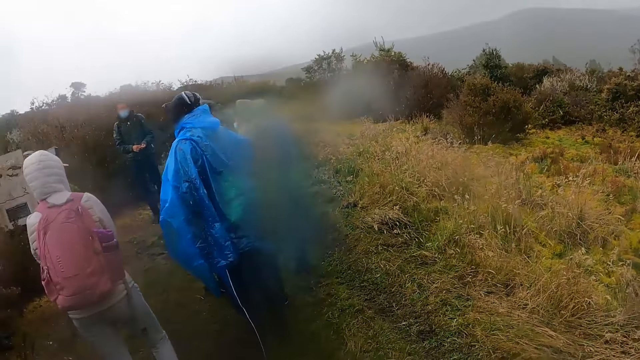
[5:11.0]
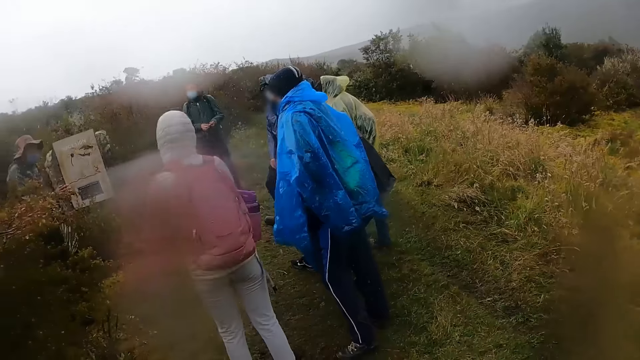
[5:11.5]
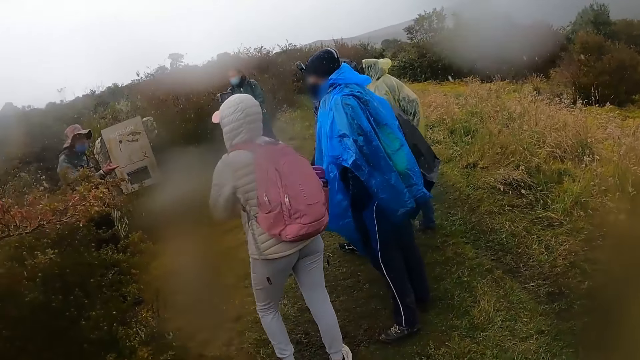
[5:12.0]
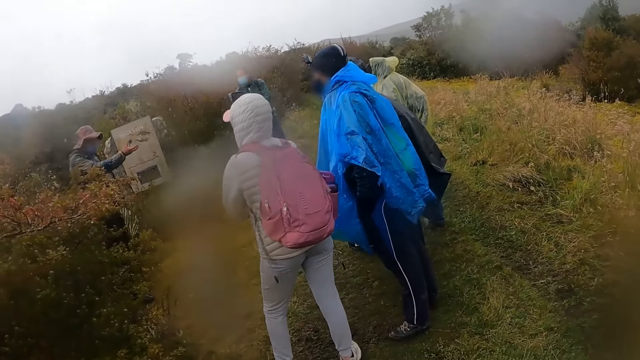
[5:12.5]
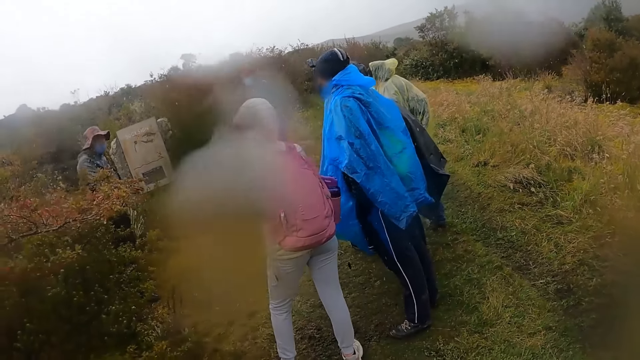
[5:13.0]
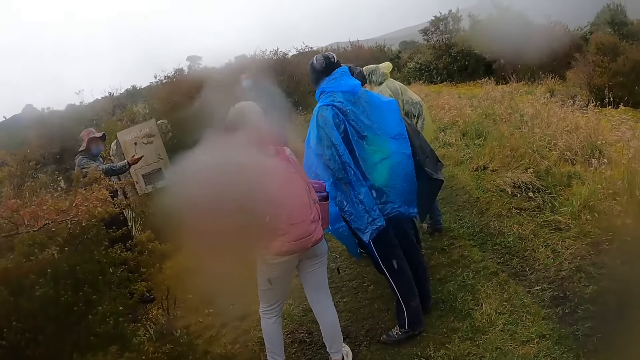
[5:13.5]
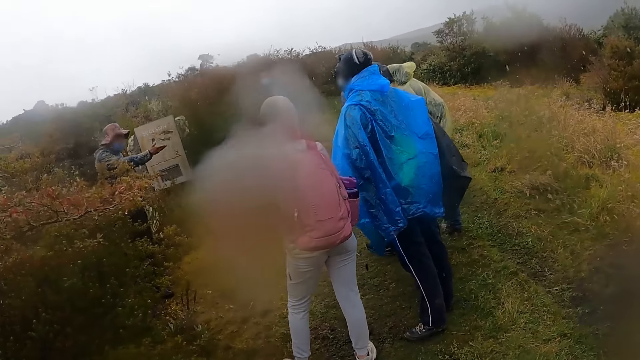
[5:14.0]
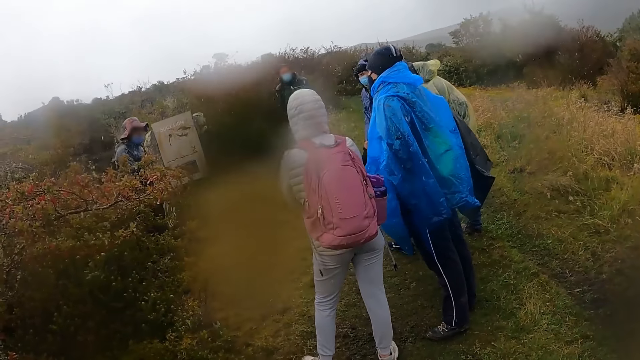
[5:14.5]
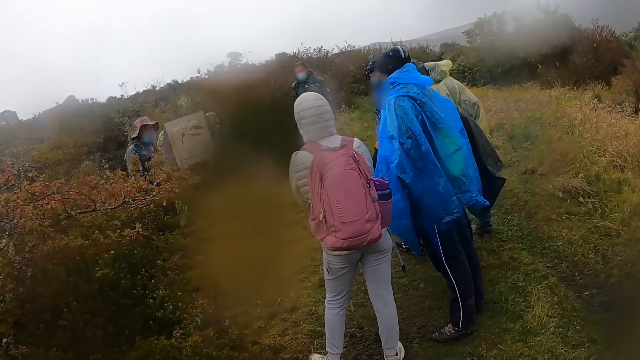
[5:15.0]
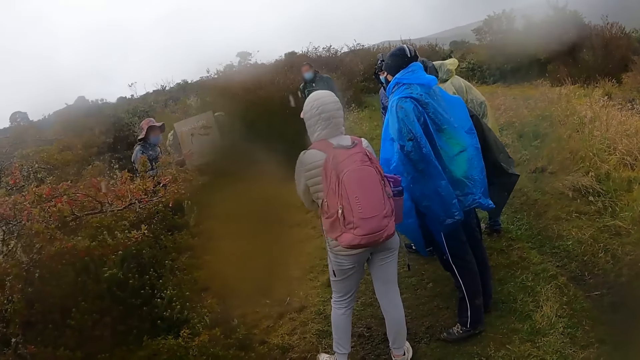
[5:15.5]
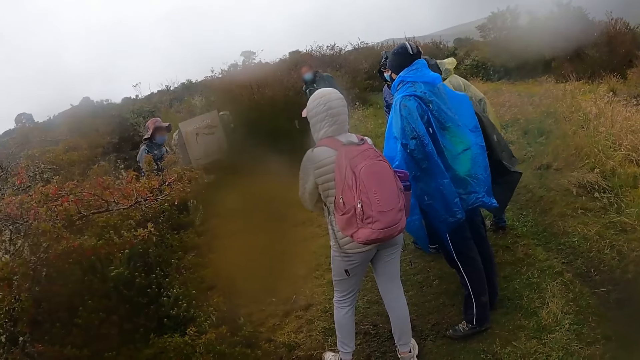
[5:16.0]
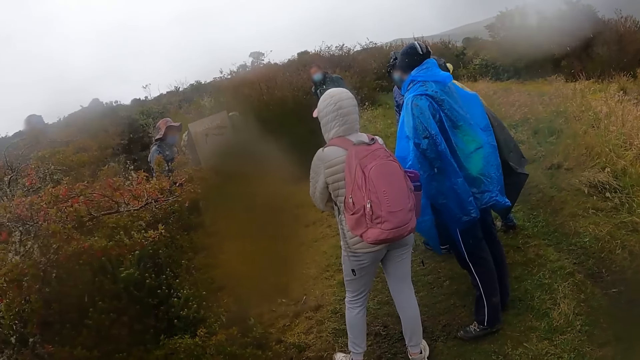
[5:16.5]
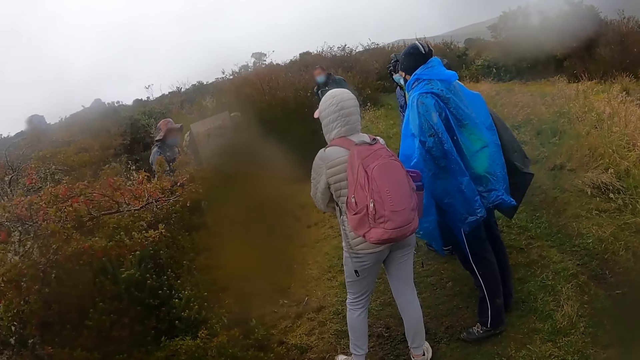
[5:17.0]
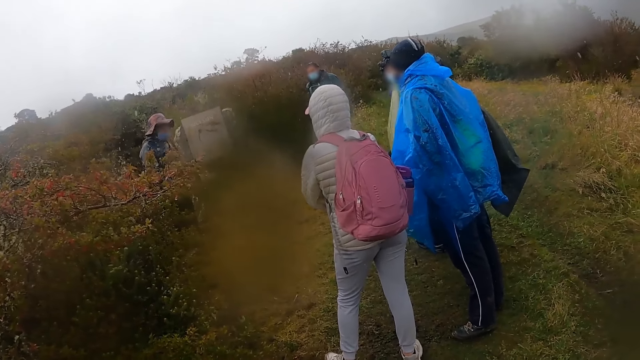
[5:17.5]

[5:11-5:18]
A man talks to people.

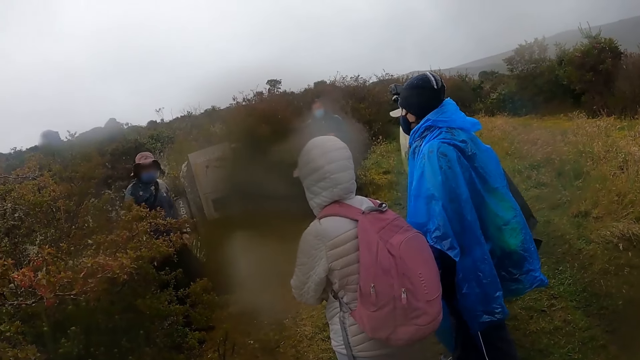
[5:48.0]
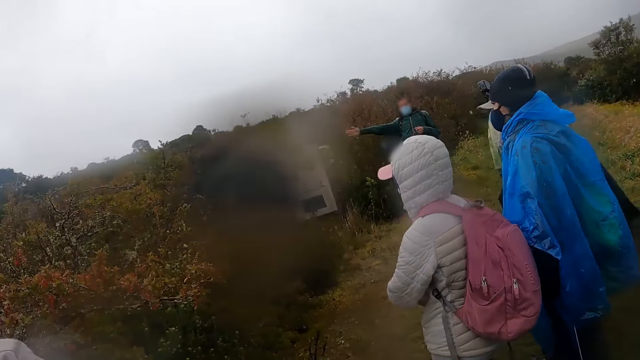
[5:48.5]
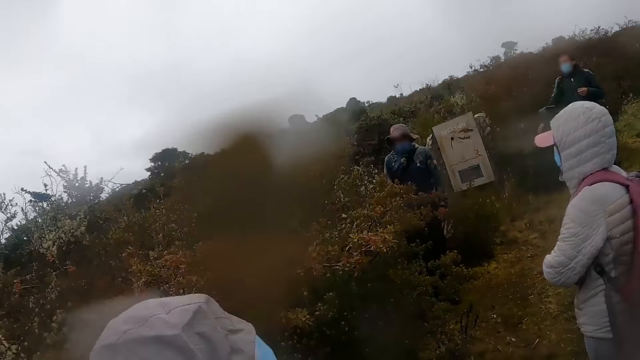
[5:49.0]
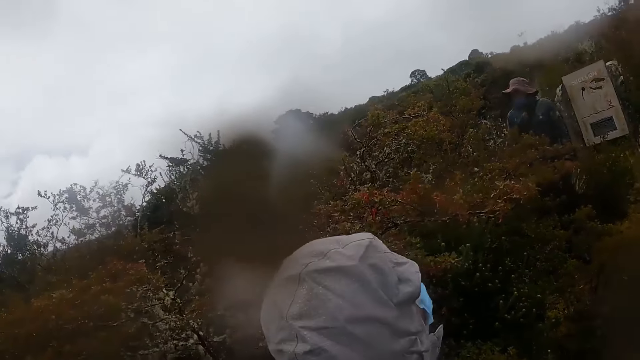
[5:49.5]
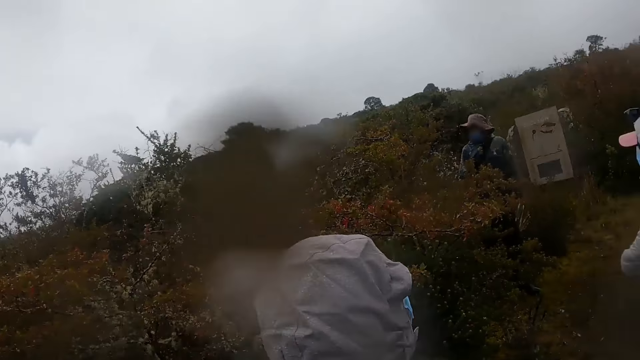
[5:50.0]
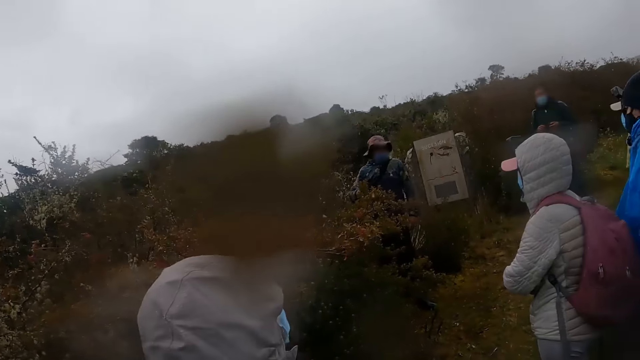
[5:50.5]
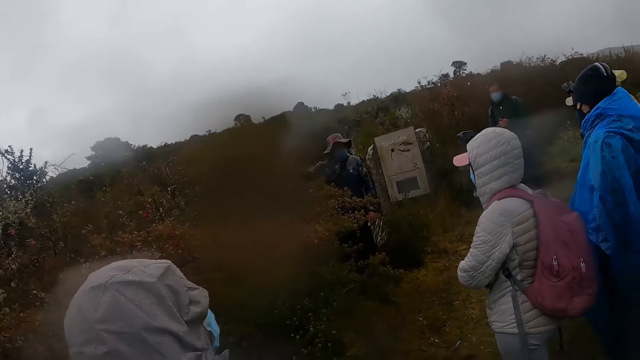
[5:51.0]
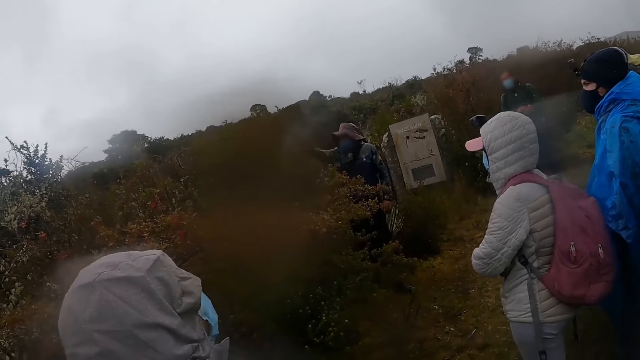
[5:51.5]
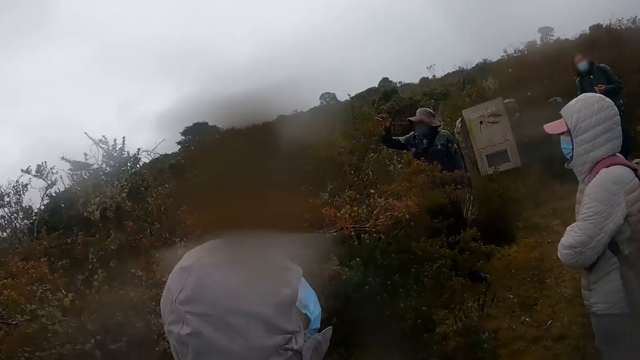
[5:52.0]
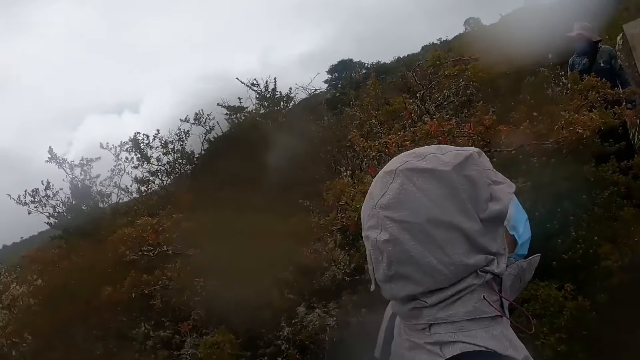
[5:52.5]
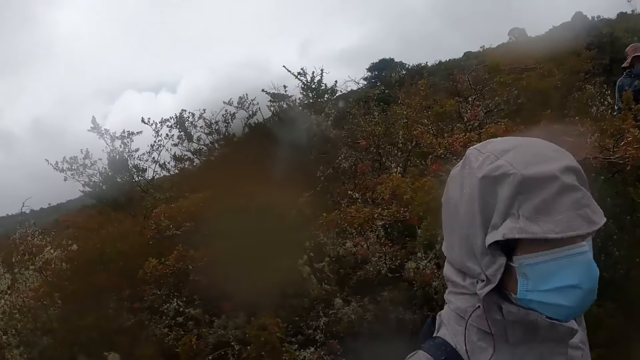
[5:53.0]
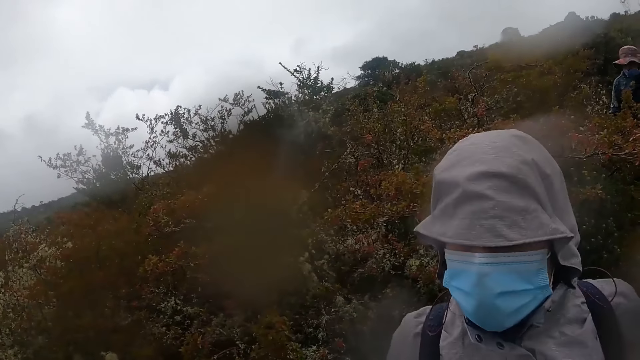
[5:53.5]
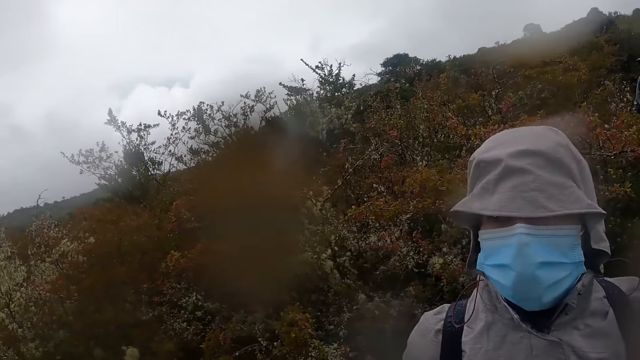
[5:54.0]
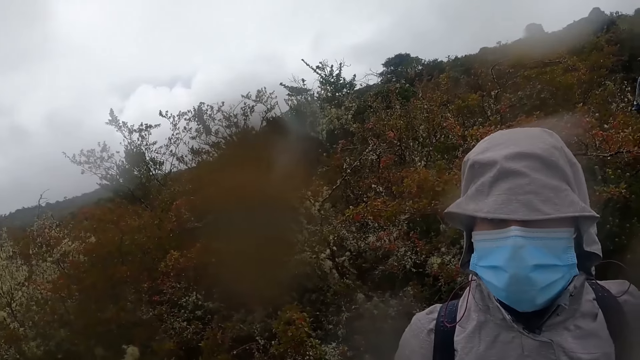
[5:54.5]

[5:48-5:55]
The camera wearer moves around the field.

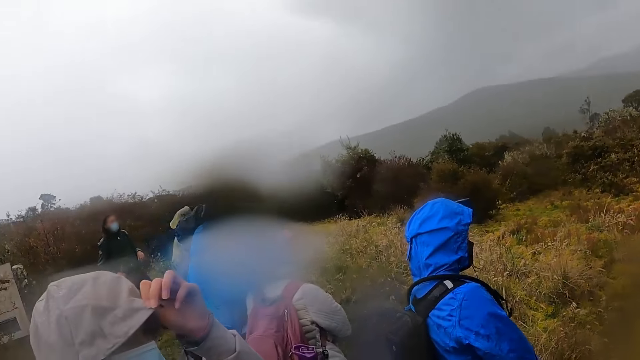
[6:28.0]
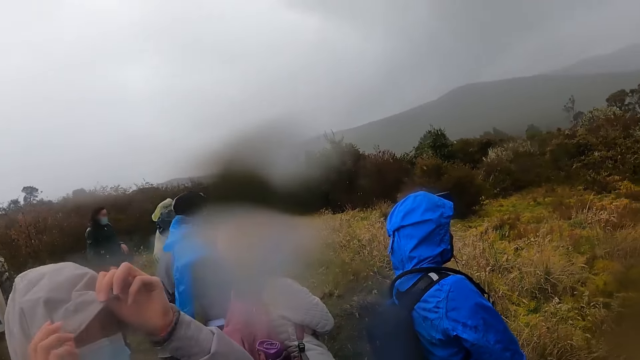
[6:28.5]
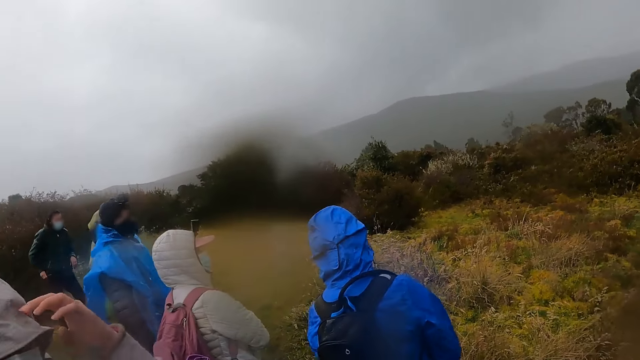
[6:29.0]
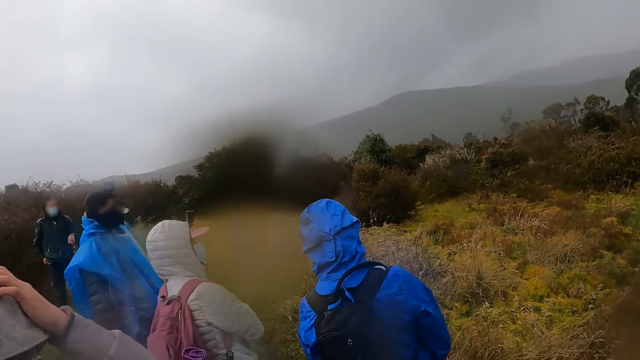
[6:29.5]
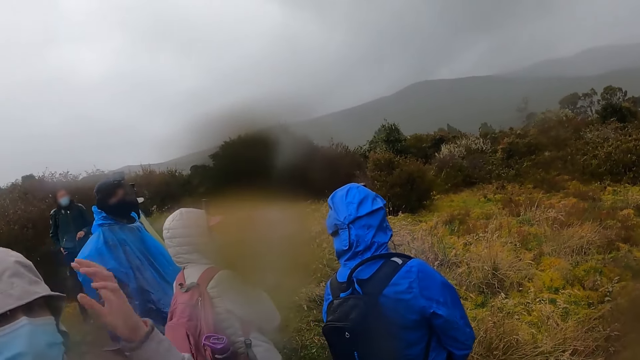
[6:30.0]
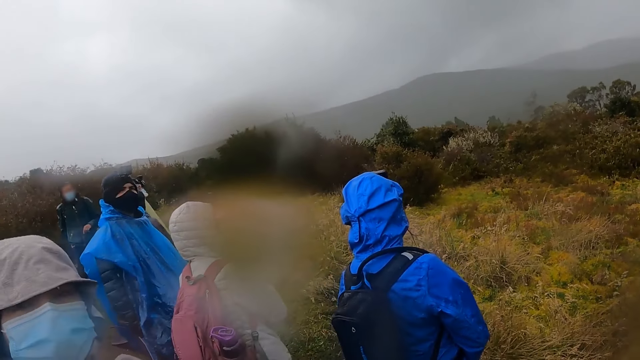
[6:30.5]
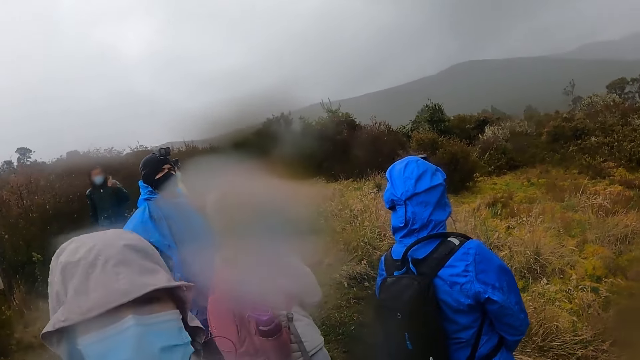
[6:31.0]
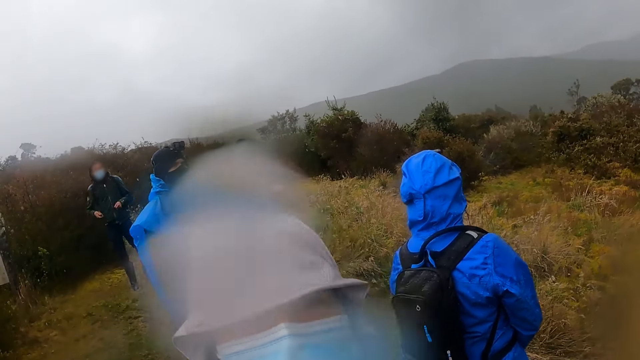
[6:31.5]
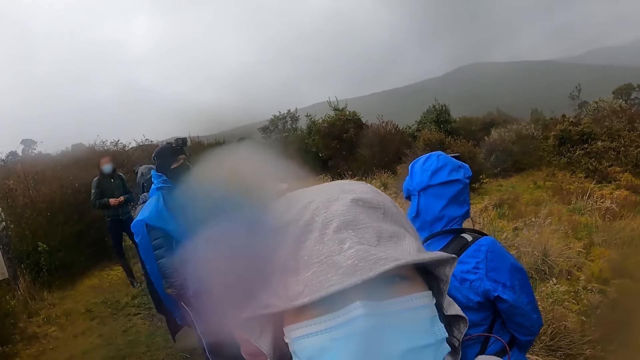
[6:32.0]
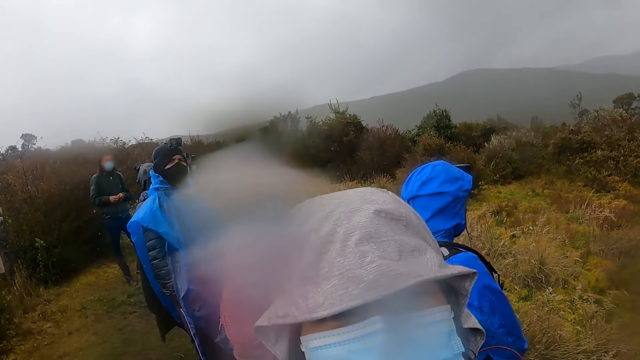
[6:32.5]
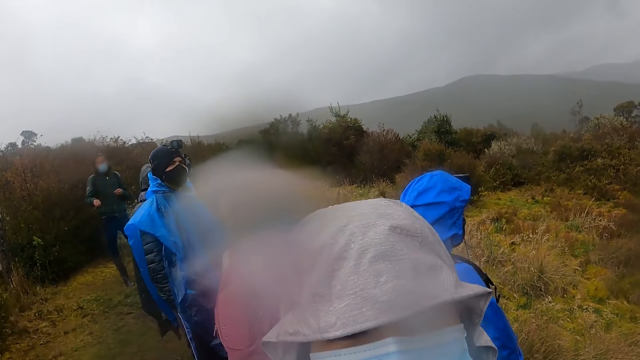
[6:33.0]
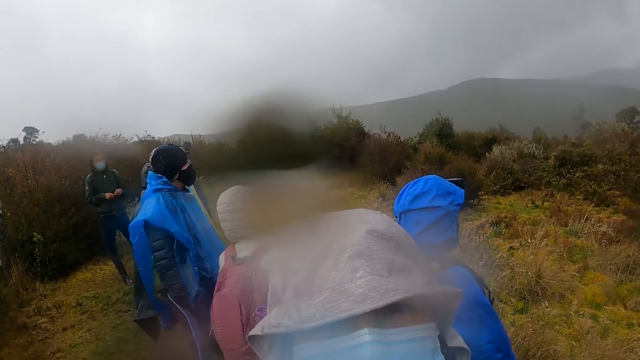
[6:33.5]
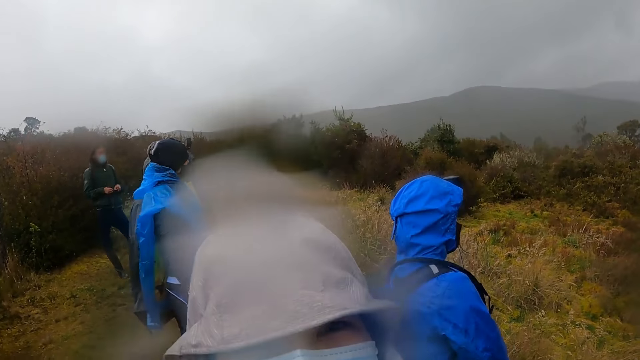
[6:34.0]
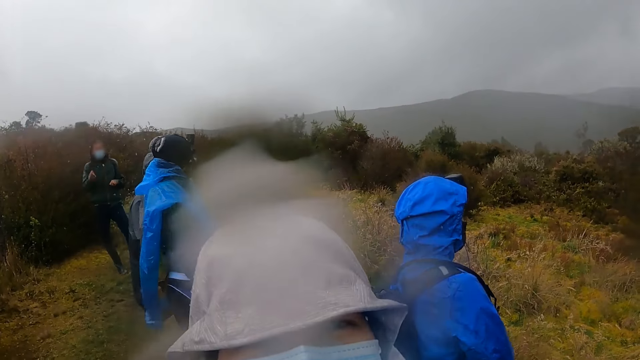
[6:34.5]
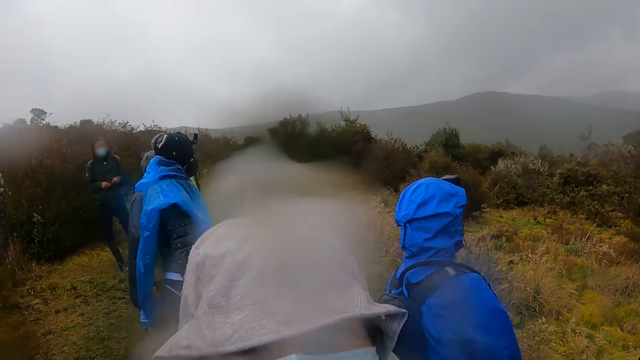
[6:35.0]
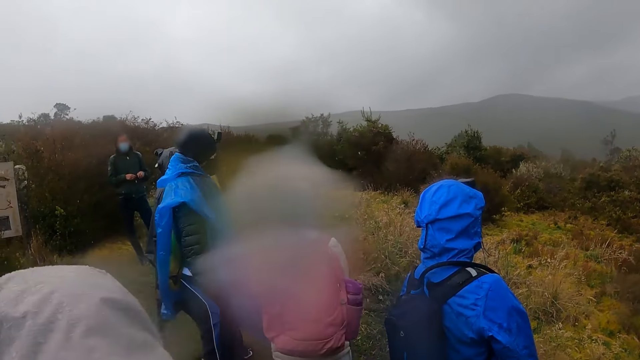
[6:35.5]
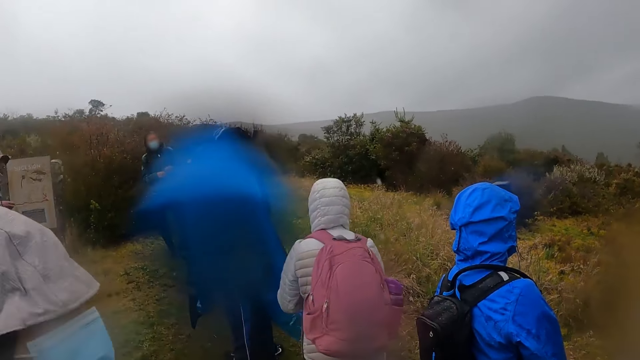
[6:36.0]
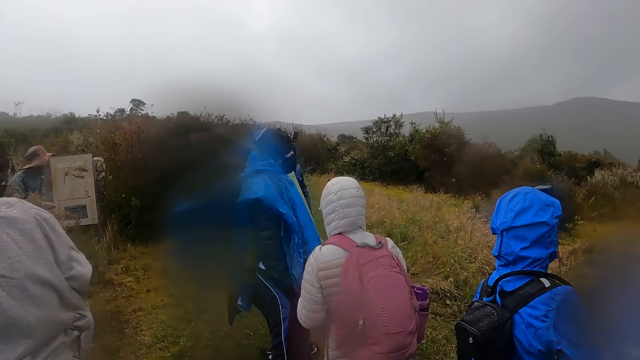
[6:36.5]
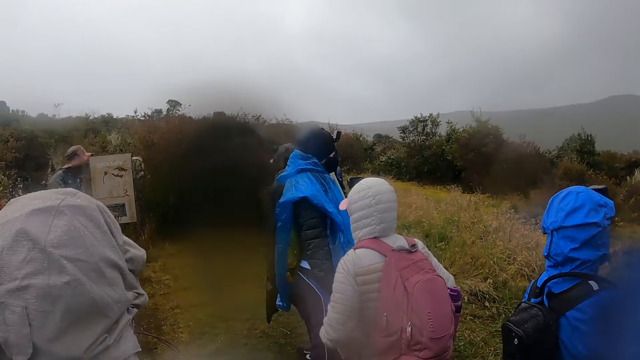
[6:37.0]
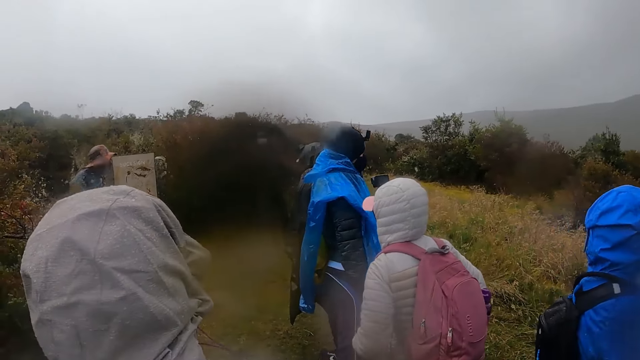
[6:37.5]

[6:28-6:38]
A woman touches the head. The woman interacts with the camera wearer. The woman looks at the camera wearer. The woman turns around.
